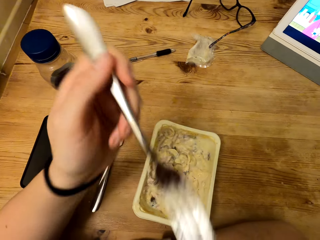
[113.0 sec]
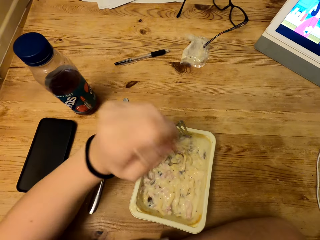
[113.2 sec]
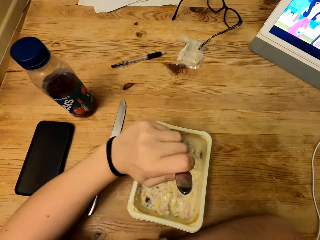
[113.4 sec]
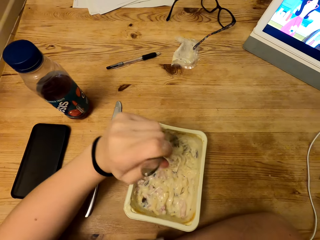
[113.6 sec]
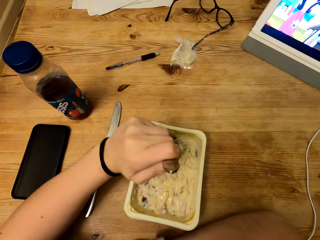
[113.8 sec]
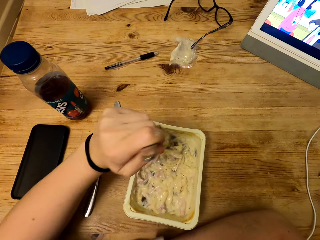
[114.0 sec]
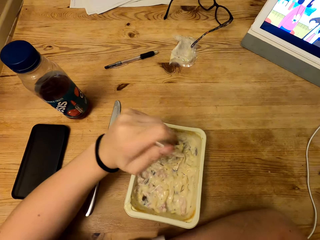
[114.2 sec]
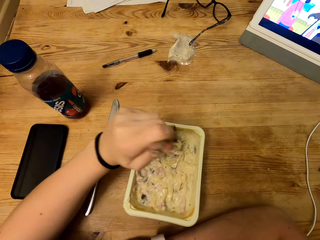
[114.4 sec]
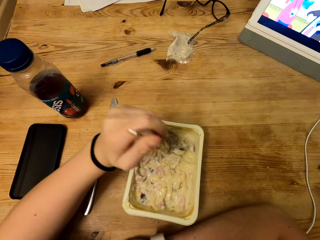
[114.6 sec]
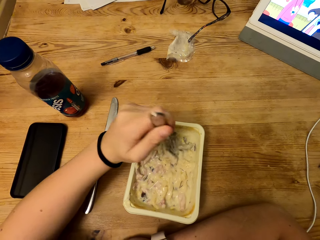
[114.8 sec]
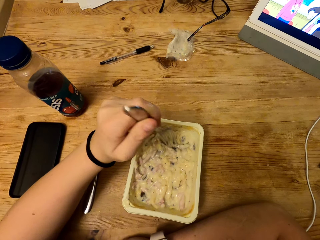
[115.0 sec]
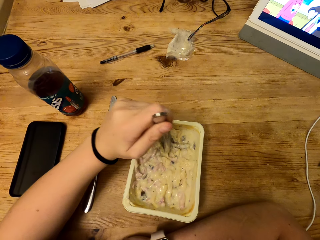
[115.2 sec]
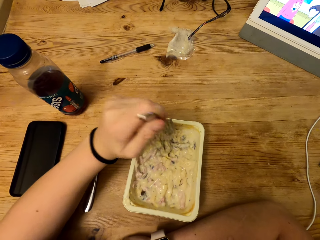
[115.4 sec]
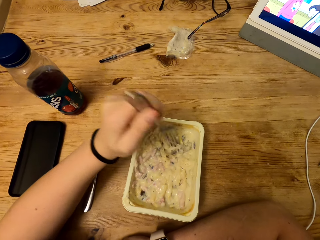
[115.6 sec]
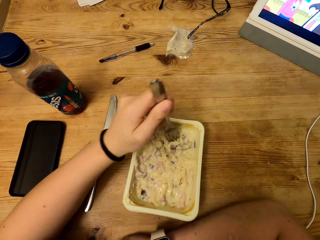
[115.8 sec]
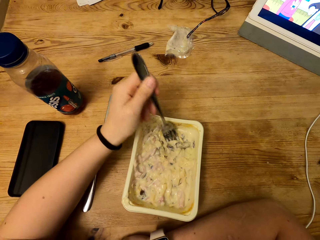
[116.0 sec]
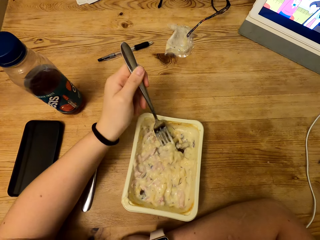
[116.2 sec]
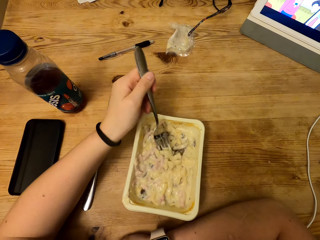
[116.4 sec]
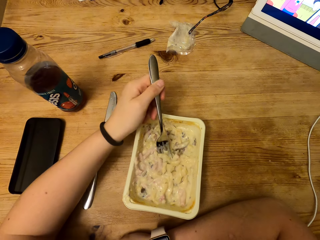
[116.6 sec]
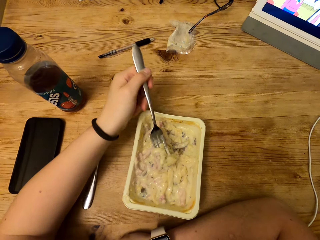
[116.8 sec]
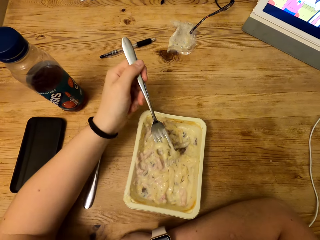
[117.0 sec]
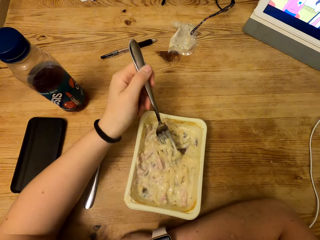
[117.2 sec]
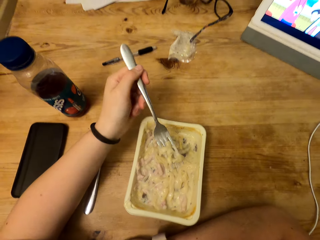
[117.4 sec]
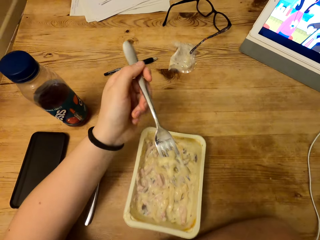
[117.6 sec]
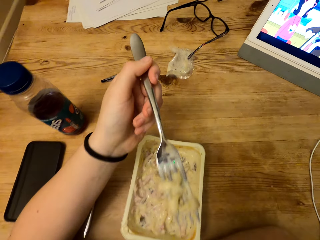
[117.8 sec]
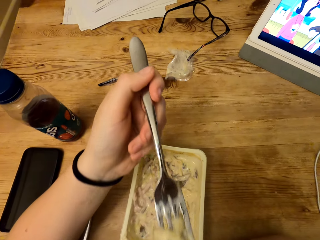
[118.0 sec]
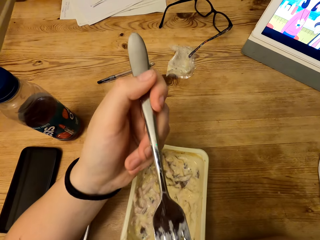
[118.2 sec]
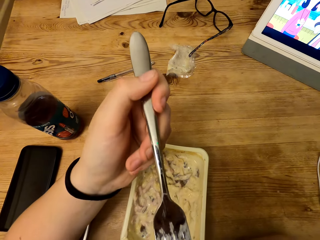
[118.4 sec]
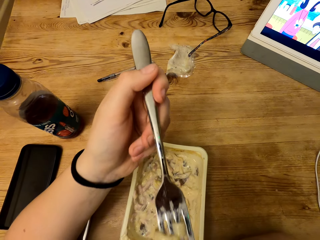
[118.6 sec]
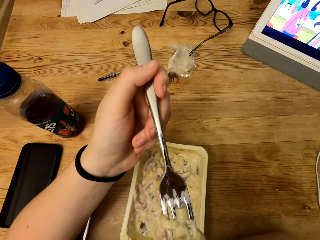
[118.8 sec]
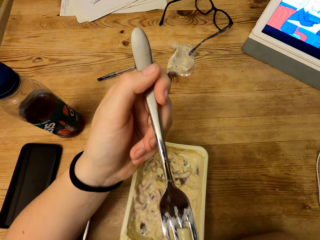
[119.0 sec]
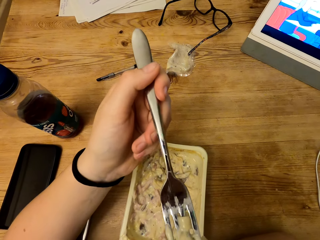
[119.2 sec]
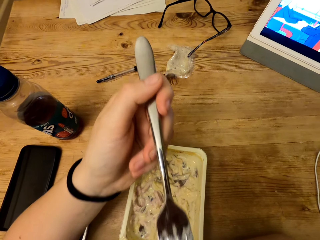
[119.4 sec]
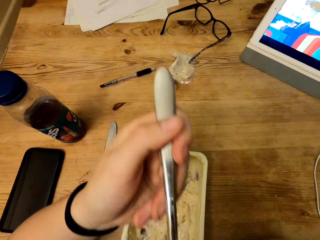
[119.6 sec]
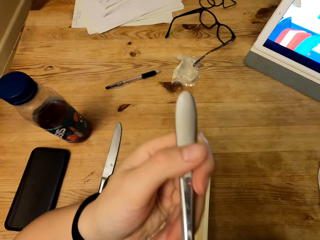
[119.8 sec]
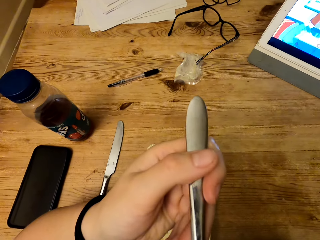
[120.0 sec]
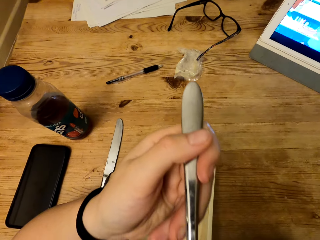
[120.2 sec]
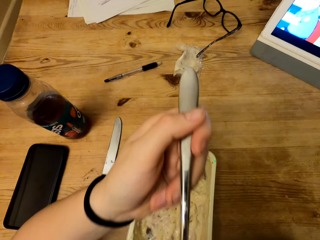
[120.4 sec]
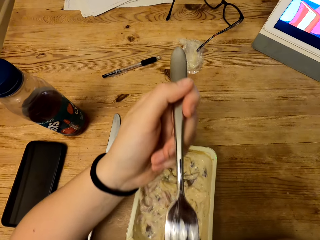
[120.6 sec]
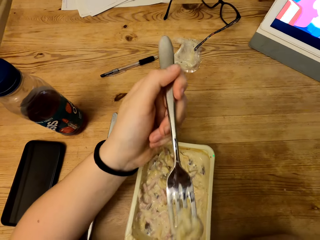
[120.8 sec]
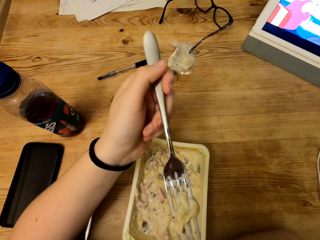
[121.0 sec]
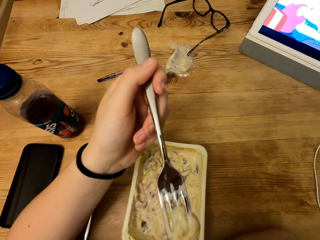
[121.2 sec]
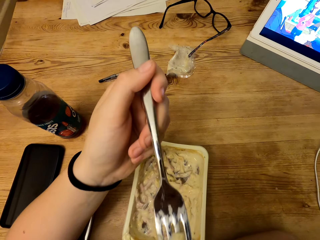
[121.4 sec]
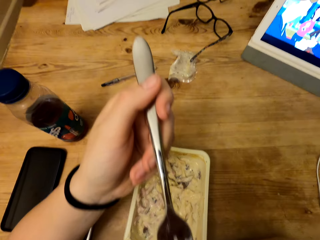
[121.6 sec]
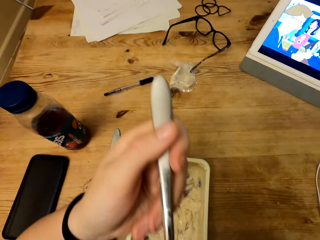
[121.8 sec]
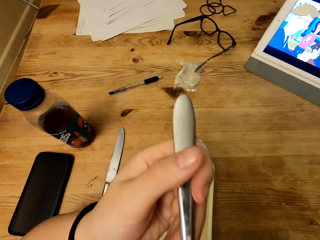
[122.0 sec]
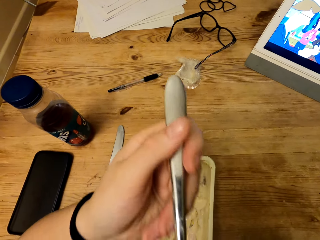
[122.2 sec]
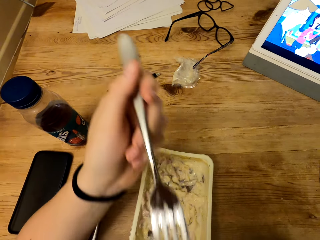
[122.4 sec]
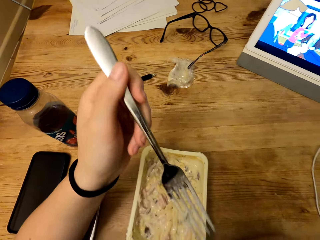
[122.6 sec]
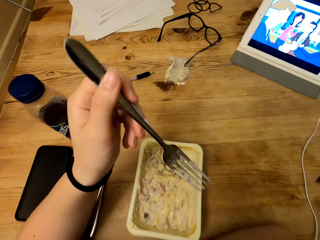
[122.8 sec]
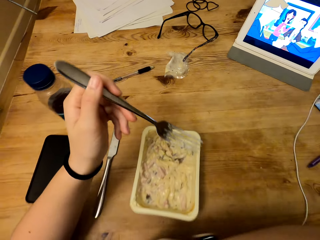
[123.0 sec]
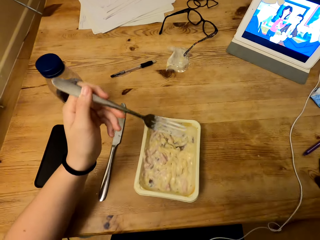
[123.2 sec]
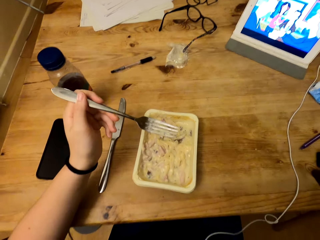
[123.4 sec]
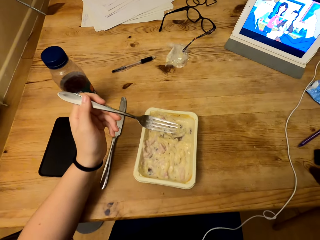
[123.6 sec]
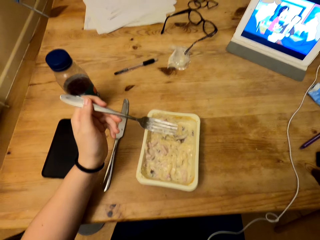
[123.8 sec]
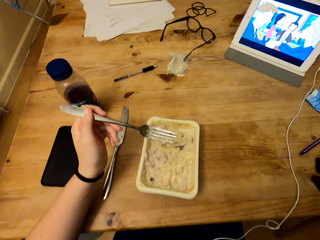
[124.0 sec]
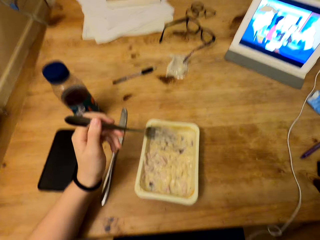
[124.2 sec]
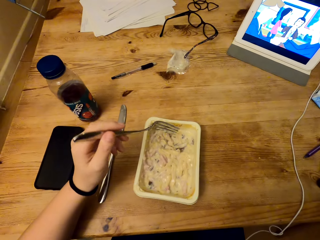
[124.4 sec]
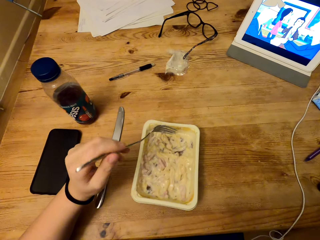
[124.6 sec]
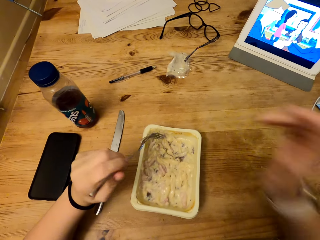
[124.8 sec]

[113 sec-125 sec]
The camera wearer drops the fork in the container. They move the fork in the container. They scoop food from the container. They lift the fork. They pull out the fork. They hold the fork.

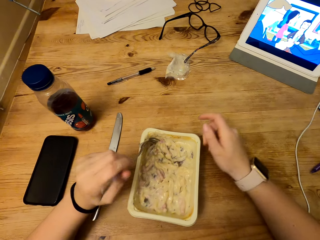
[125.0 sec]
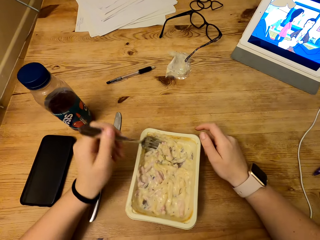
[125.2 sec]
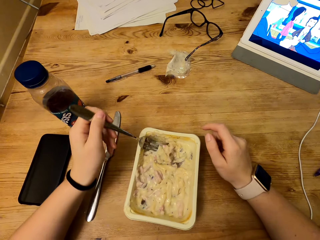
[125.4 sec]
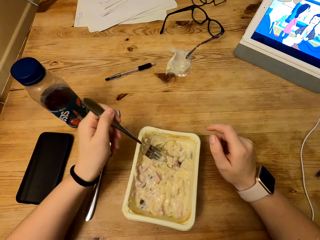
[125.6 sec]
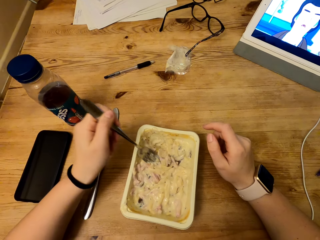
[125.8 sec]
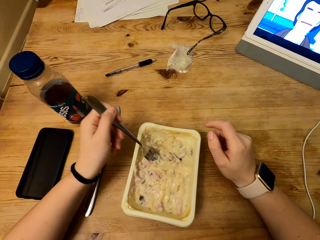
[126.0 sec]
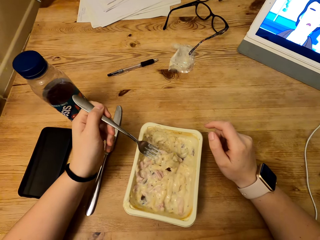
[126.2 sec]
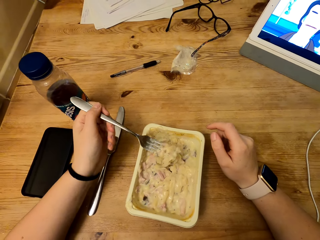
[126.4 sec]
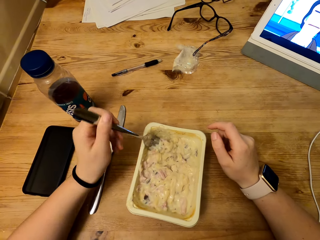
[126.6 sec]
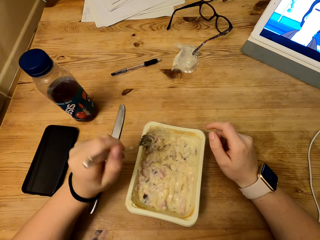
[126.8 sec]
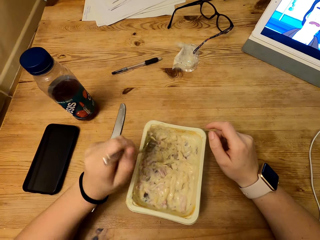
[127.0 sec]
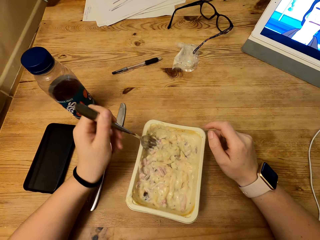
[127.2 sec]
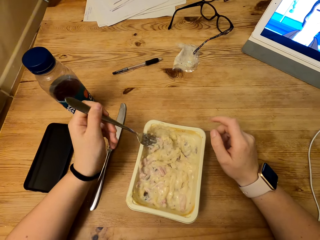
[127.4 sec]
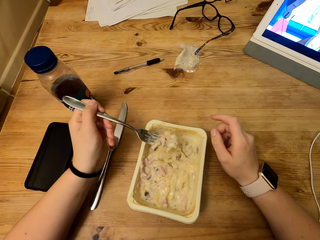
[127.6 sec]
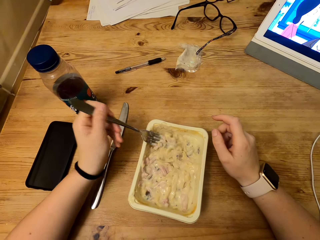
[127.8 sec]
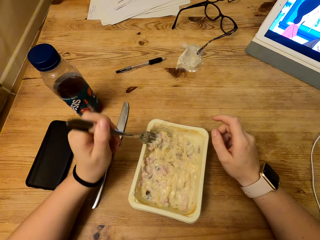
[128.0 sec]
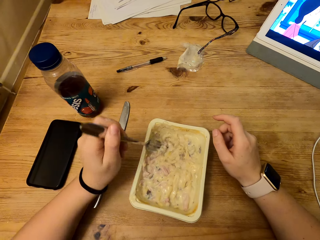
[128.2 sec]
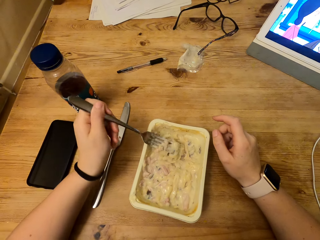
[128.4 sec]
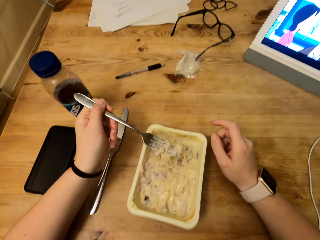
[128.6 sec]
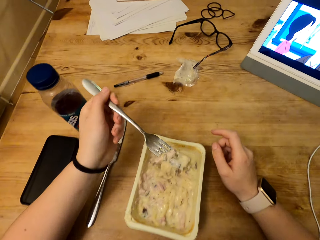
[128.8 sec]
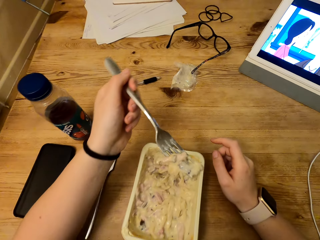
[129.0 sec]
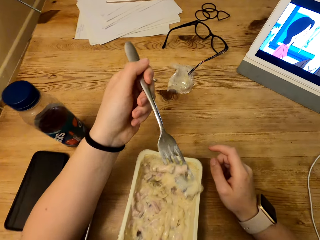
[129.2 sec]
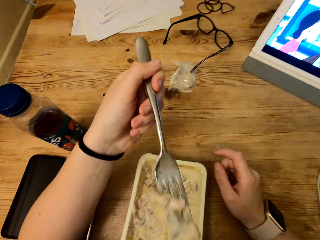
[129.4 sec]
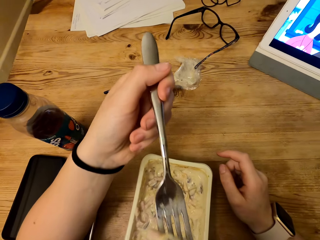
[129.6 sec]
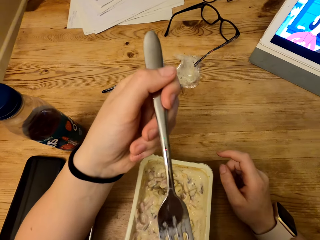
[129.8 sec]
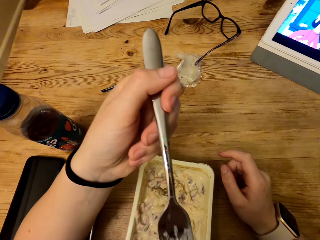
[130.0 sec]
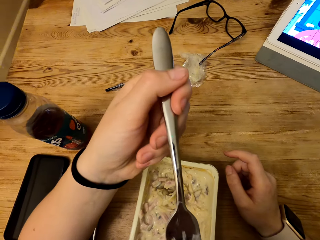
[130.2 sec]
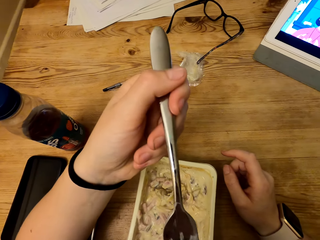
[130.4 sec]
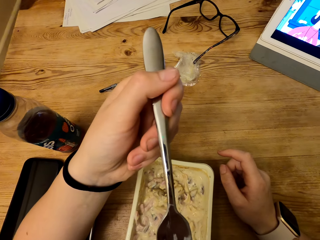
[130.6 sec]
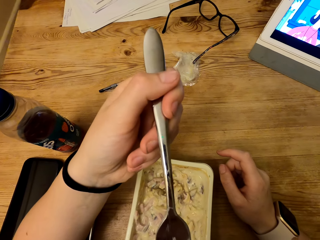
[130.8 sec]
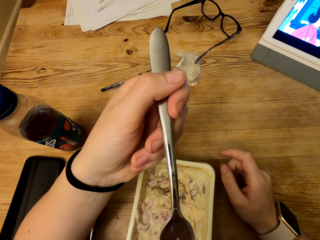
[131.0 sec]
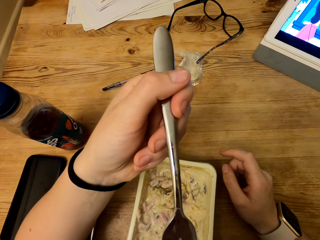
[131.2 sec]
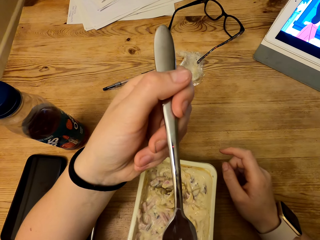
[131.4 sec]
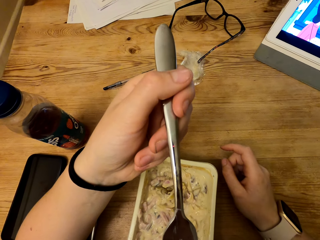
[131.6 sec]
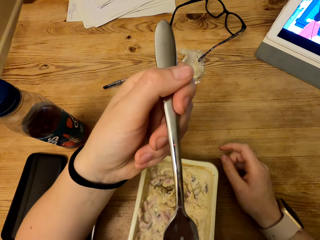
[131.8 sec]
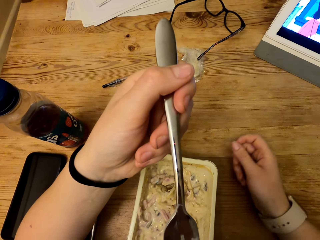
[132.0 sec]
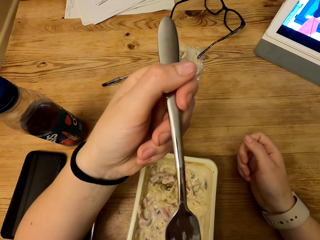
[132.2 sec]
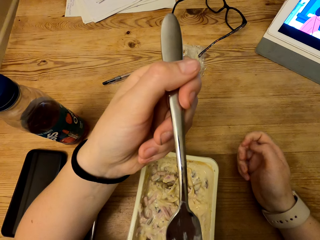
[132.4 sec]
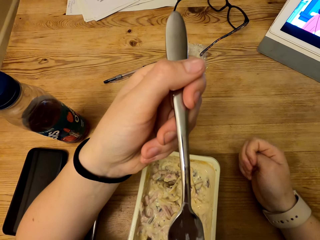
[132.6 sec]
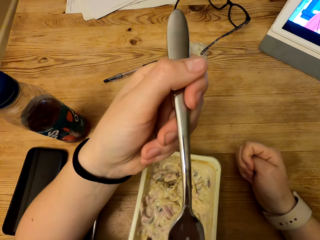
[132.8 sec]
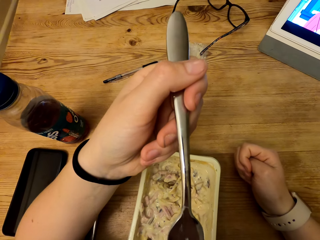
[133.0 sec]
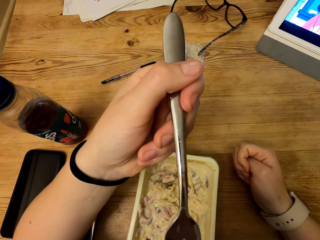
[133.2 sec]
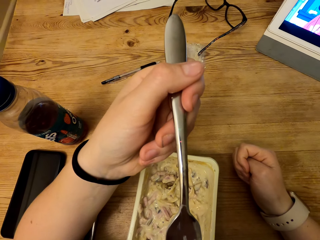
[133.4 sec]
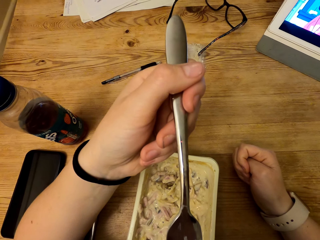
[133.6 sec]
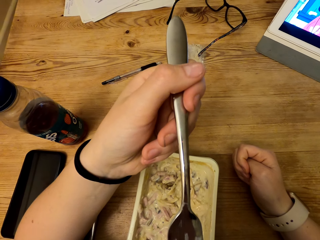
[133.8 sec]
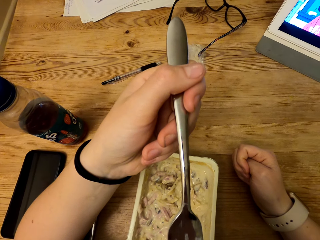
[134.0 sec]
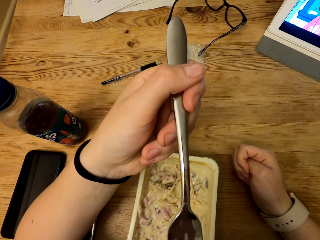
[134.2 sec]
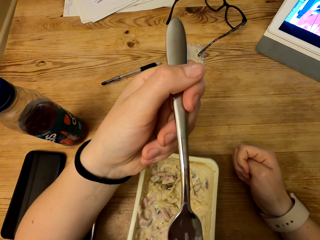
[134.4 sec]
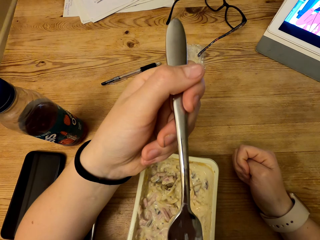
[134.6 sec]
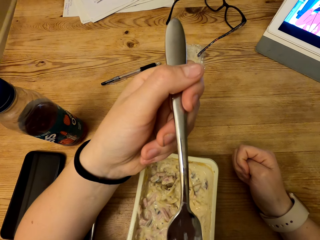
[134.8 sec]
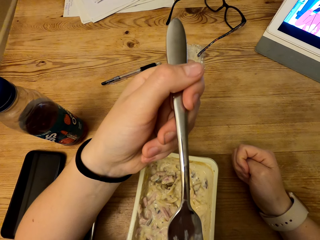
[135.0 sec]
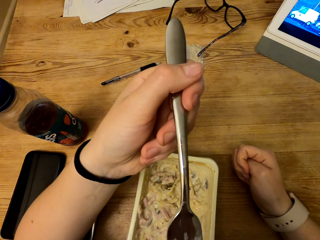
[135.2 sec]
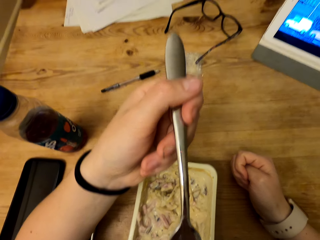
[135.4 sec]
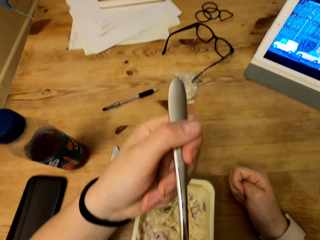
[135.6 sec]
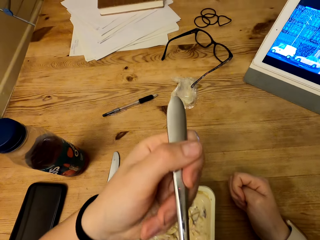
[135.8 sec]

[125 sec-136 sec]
The camera wearer drops his hand on the table. He scoops food from the container. He lifts the fork.
